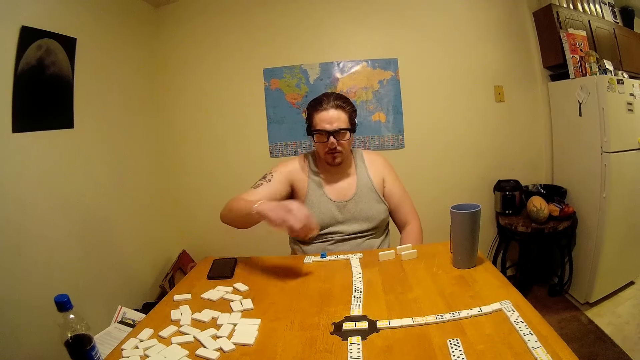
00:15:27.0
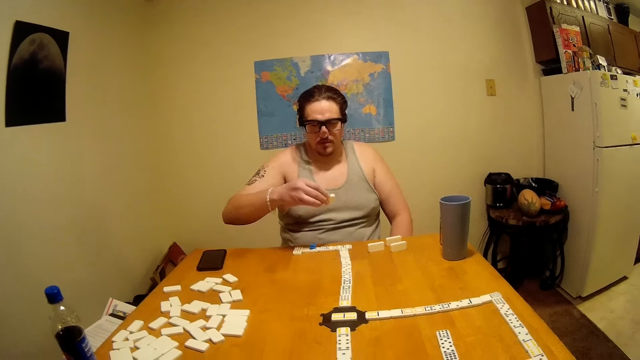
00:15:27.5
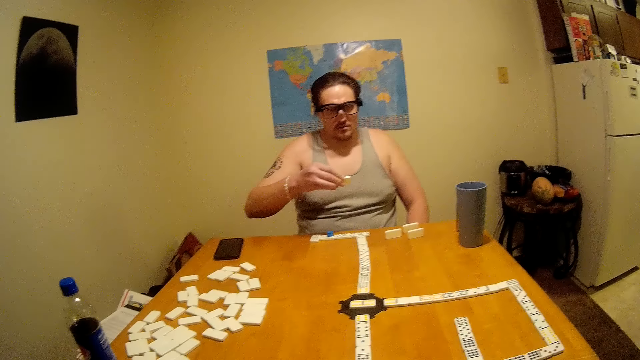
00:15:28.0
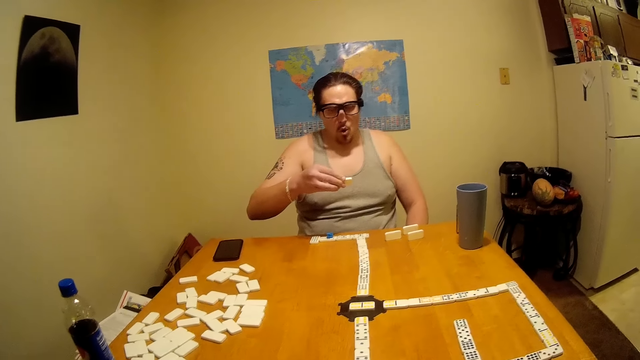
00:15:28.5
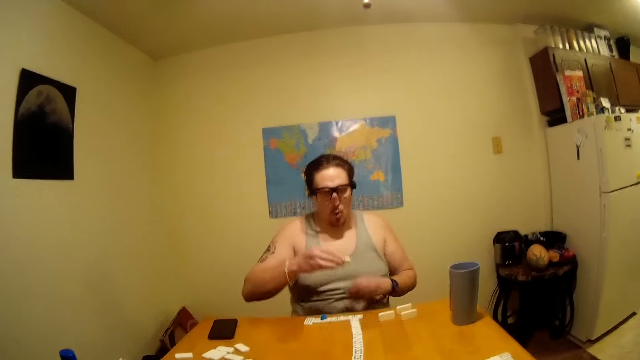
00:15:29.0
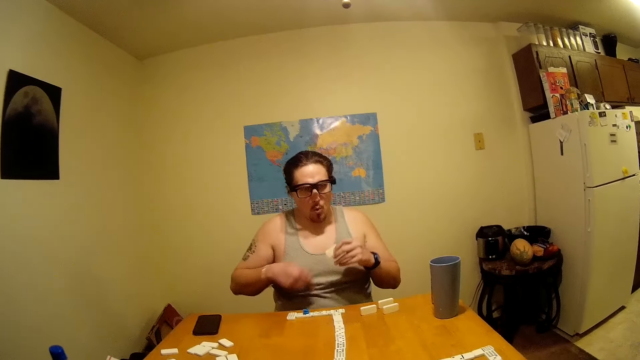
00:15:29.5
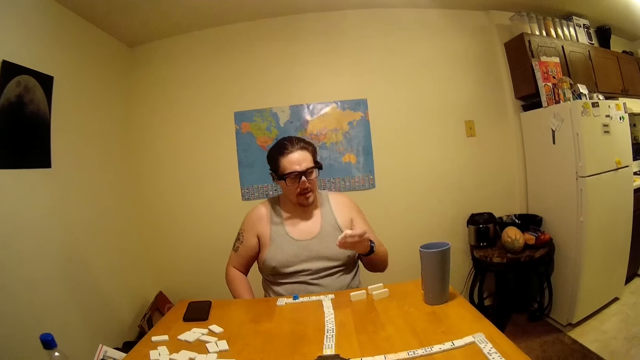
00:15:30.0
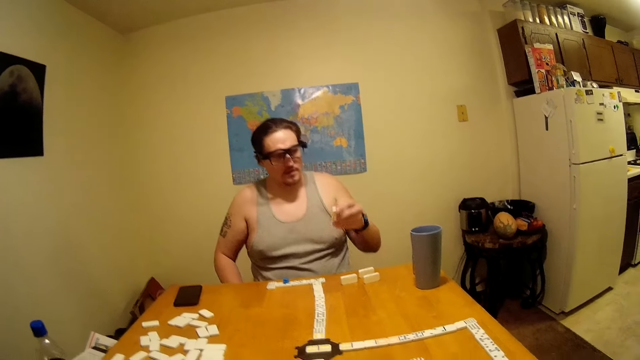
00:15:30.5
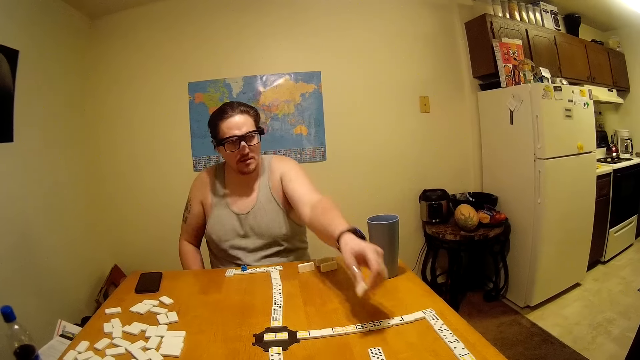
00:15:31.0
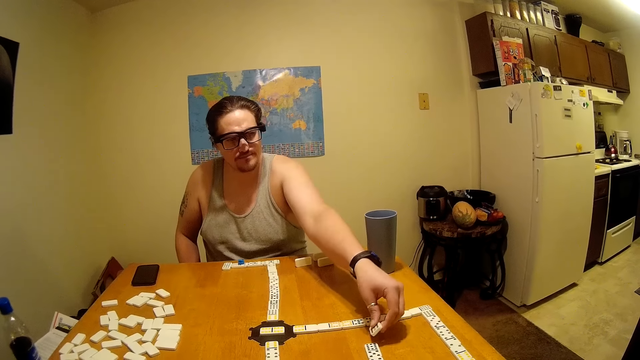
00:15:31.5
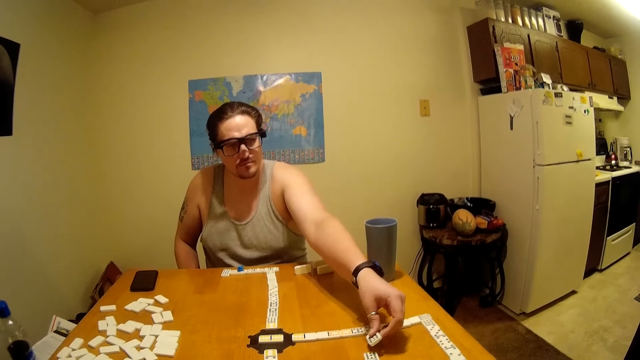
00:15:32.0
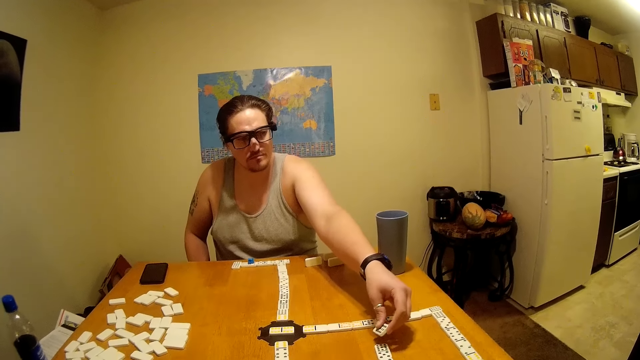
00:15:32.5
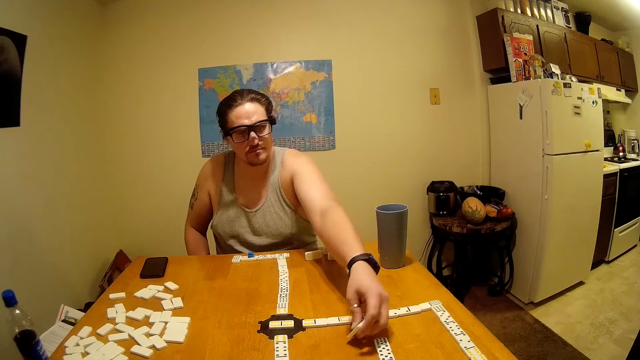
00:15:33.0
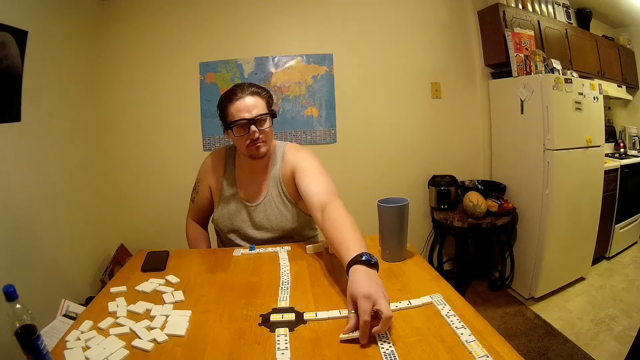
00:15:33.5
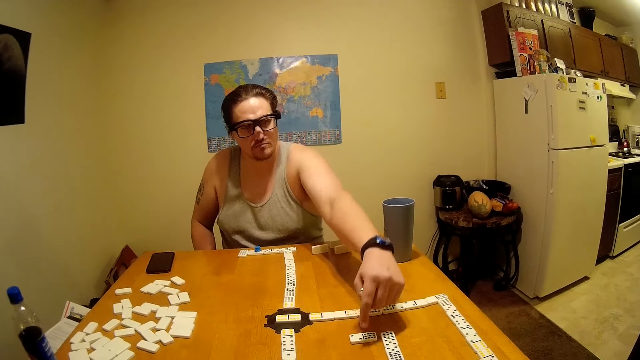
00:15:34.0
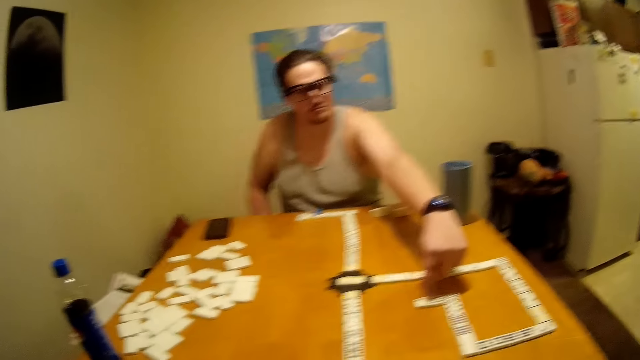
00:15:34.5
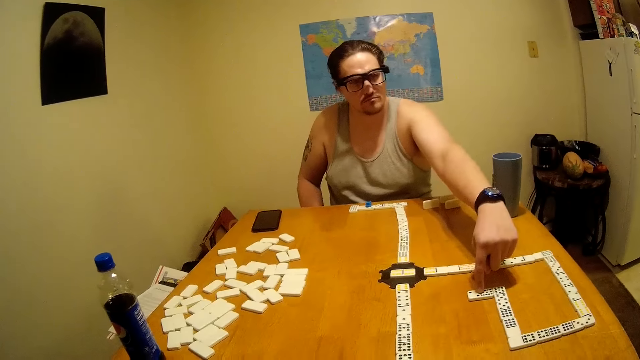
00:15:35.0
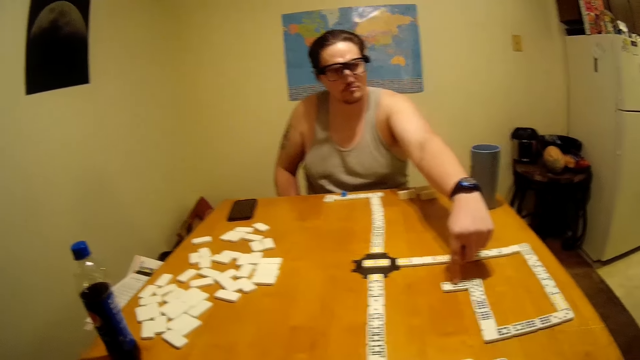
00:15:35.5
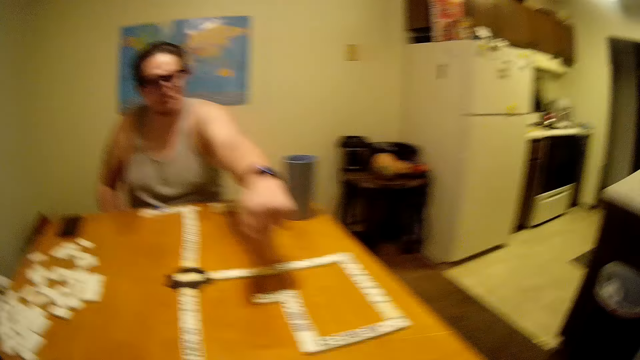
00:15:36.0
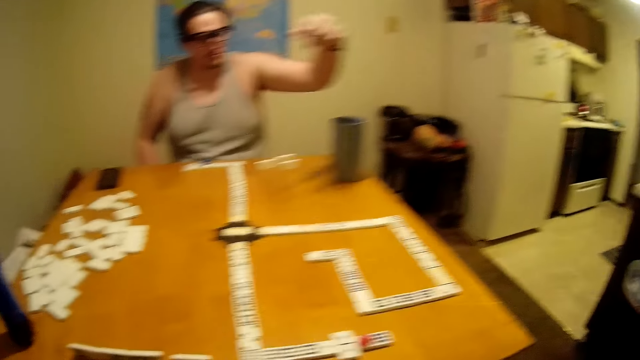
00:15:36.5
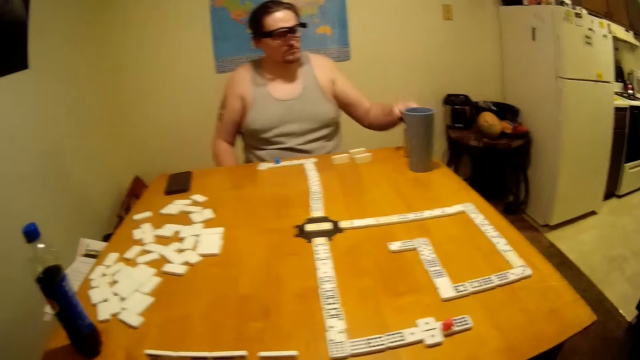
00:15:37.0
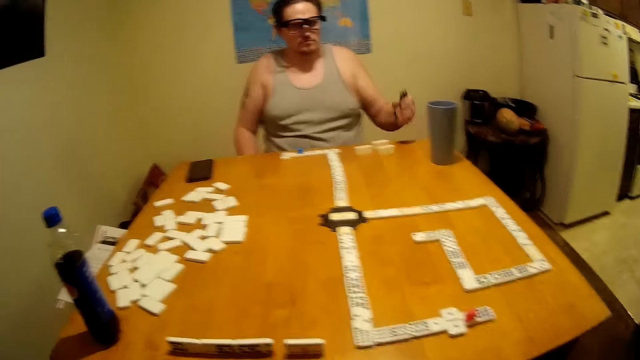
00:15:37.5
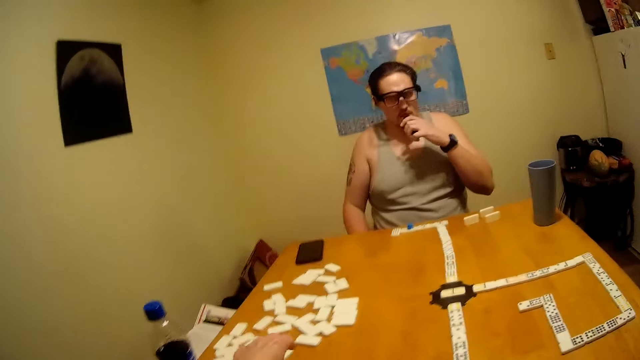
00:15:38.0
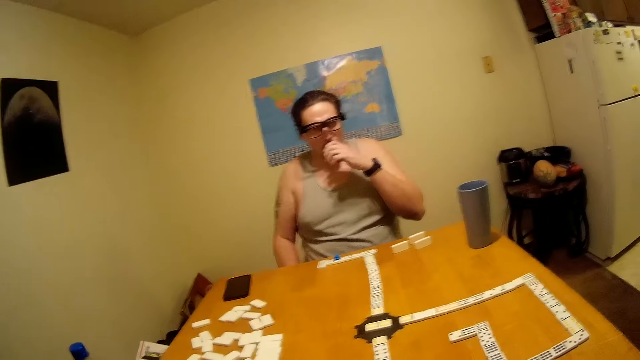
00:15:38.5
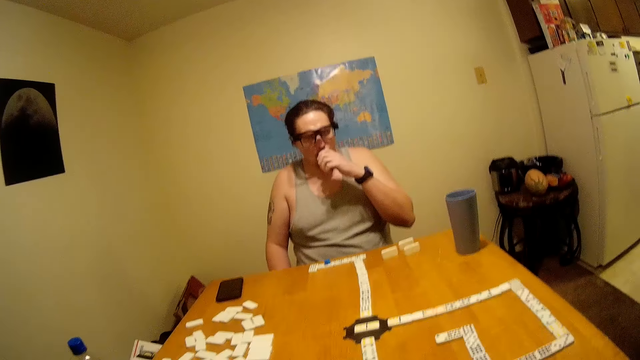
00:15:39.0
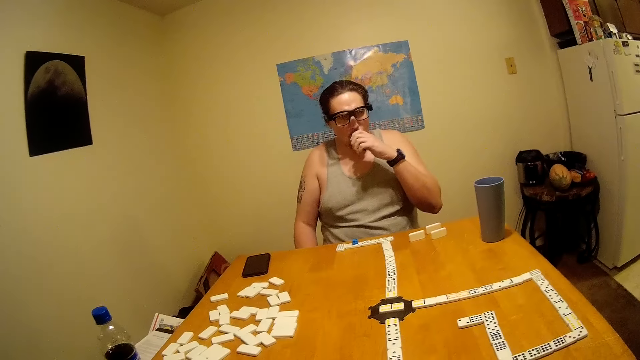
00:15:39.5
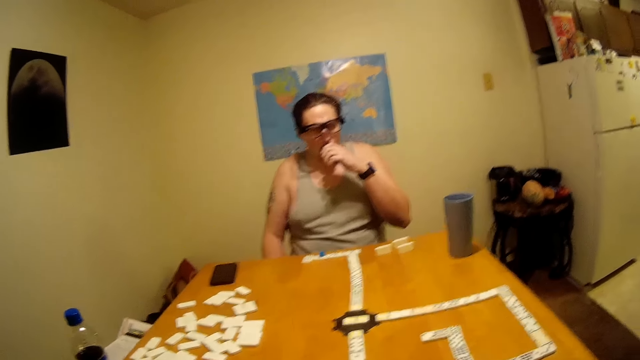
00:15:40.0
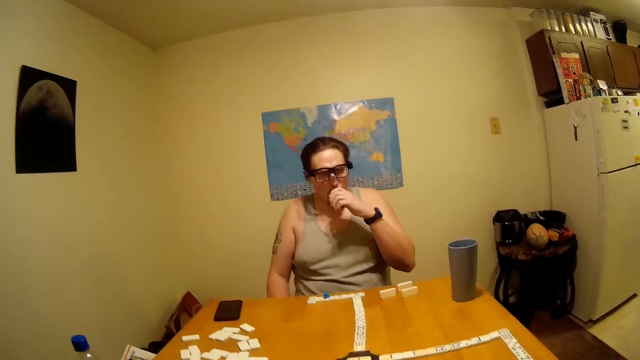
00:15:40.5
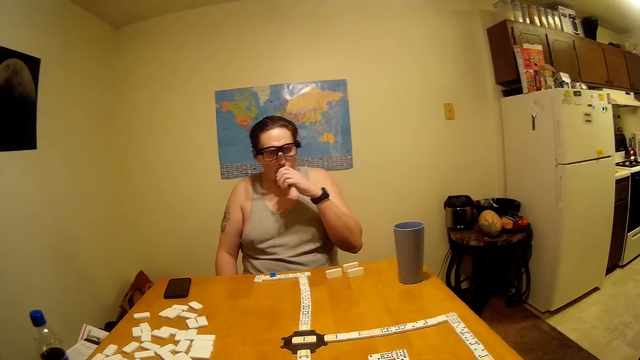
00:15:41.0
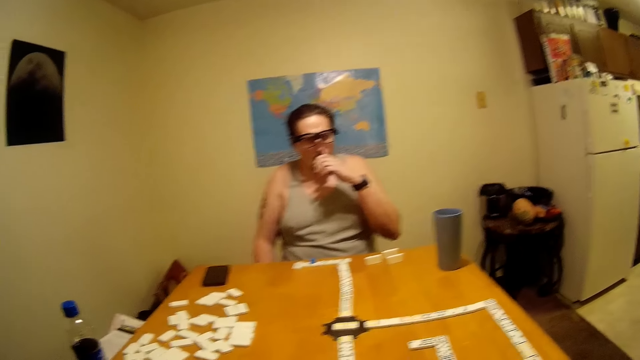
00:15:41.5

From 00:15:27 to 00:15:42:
The man picks up a domino. He looks at the domino. He shouts. He joins the domino. He sniffs. The camera wearer picks up a domino.

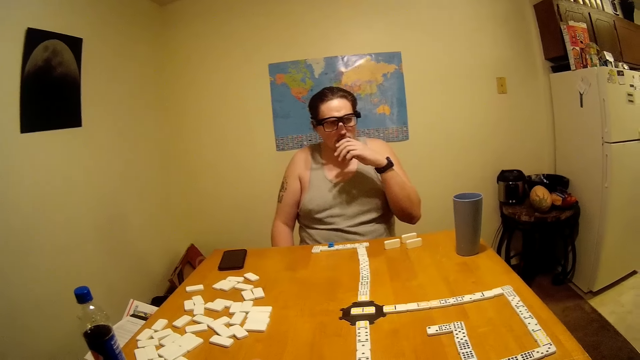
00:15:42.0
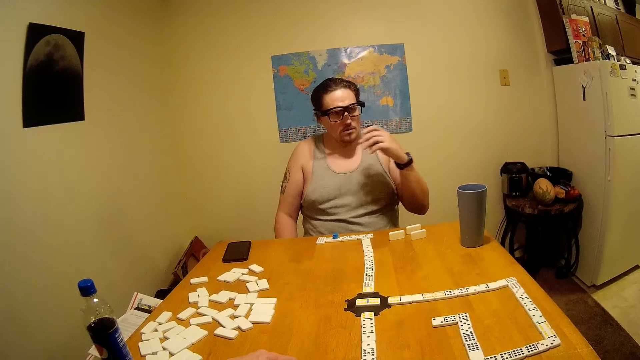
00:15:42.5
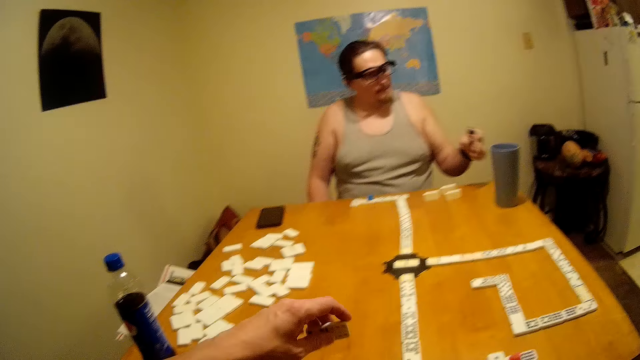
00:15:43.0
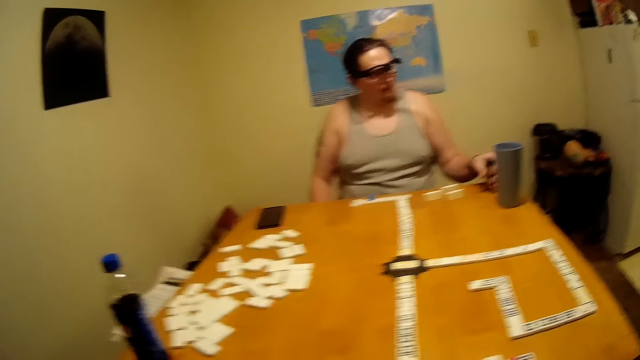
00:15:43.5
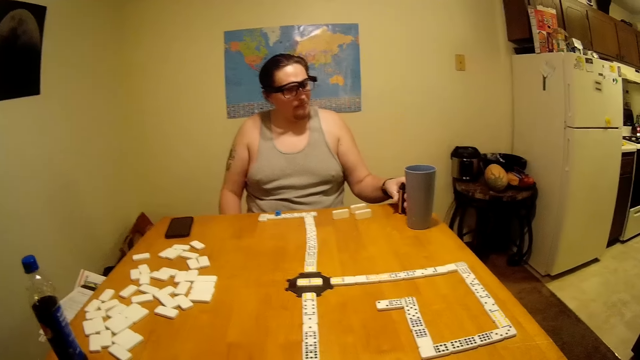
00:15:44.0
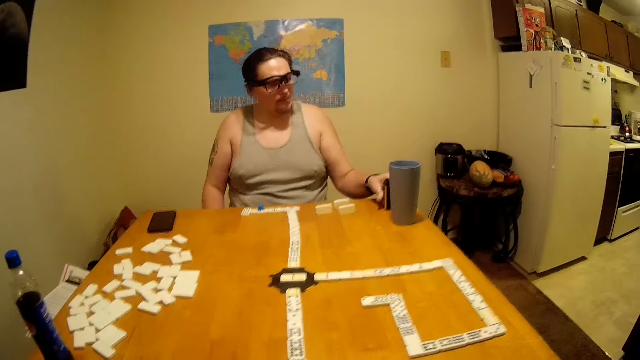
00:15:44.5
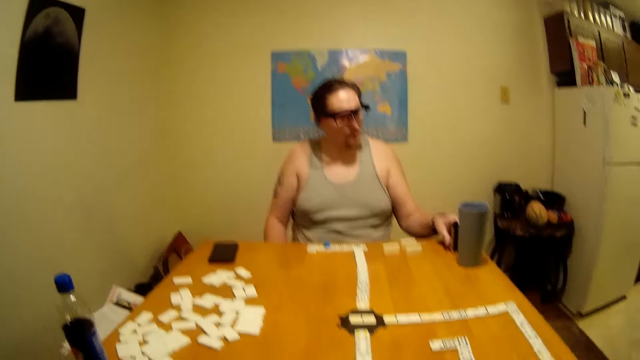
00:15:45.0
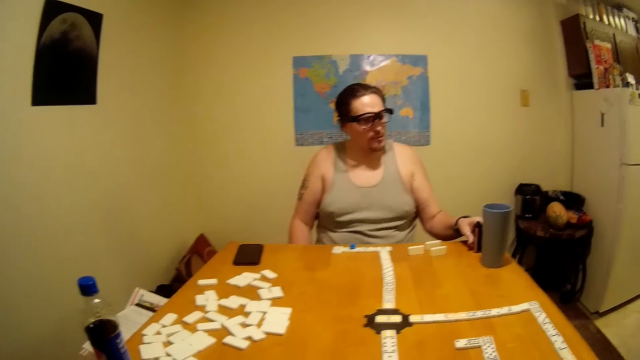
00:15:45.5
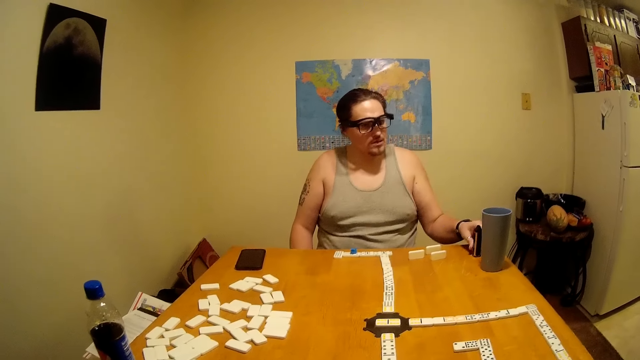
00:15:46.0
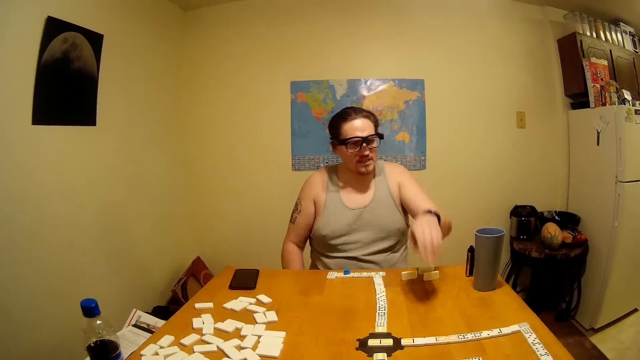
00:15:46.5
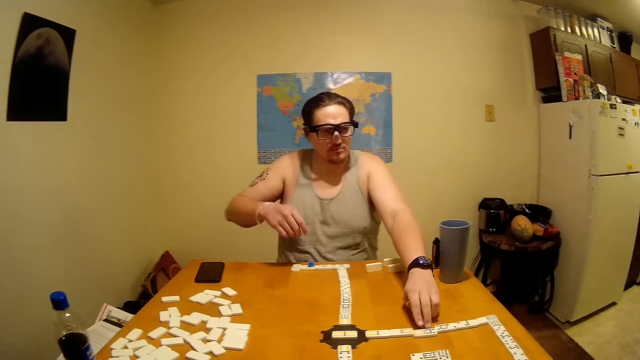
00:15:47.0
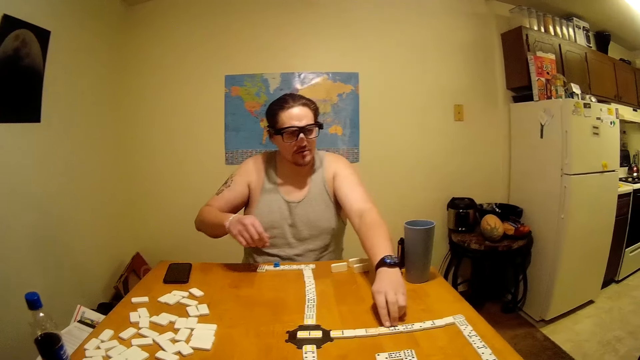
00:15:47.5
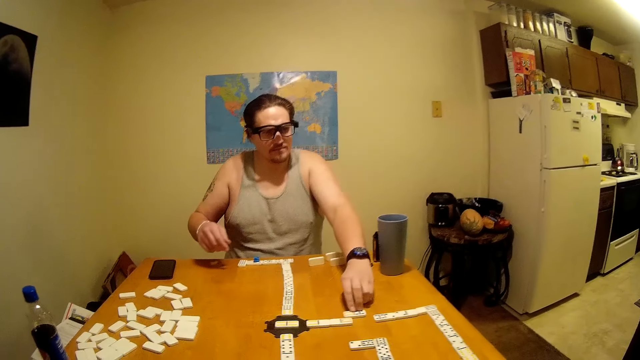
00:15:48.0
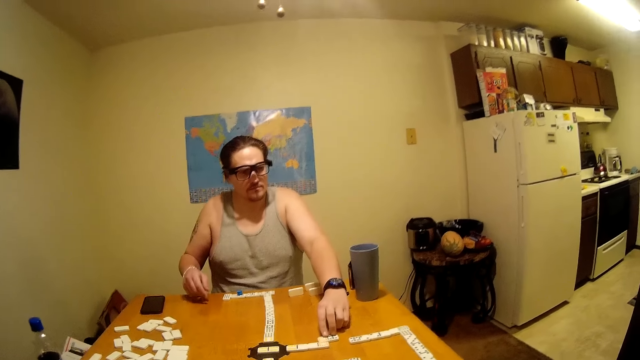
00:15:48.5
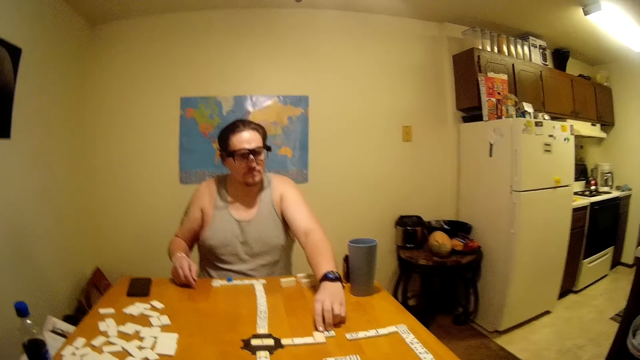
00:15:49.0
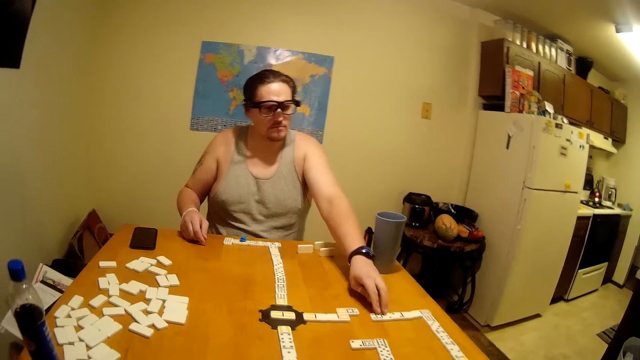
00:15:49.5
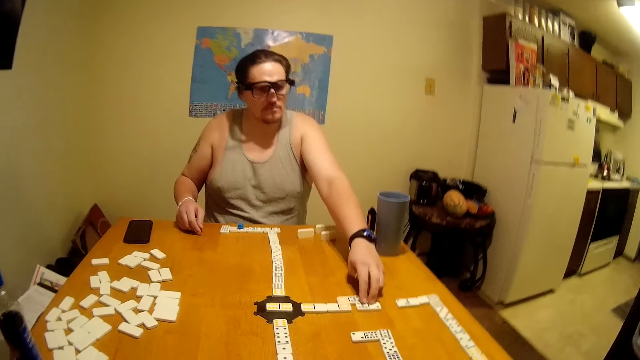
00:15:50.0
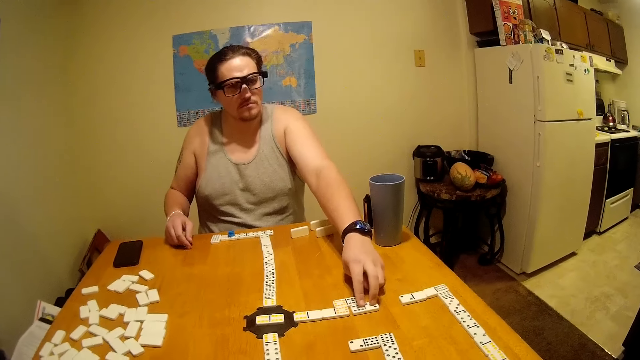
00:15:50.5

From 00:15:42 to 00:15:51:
The camera wearer speaks. The man pulls a domino.
